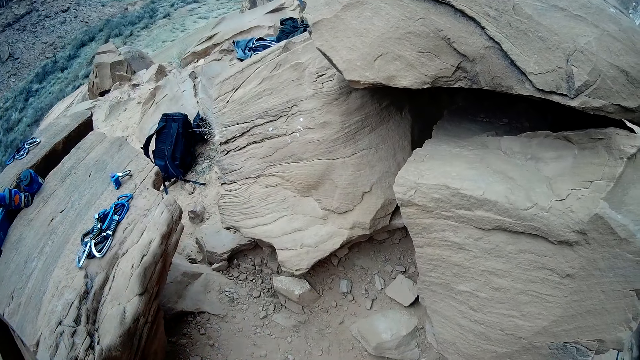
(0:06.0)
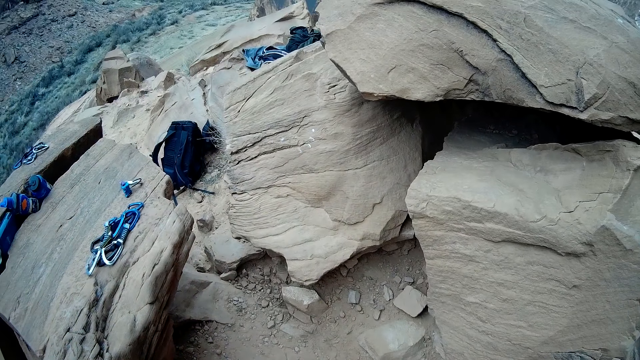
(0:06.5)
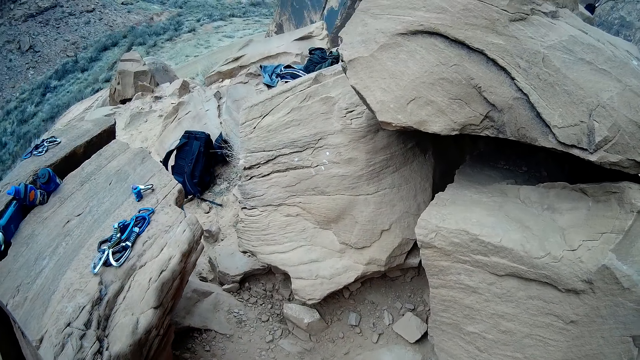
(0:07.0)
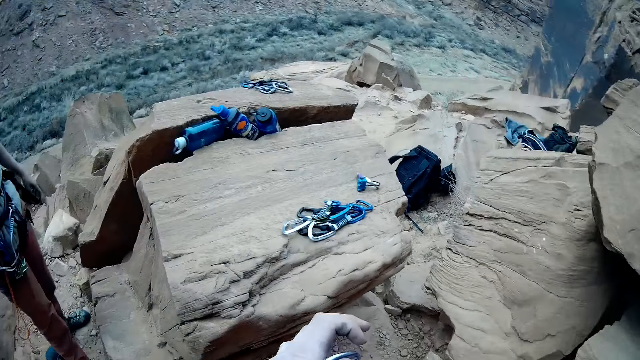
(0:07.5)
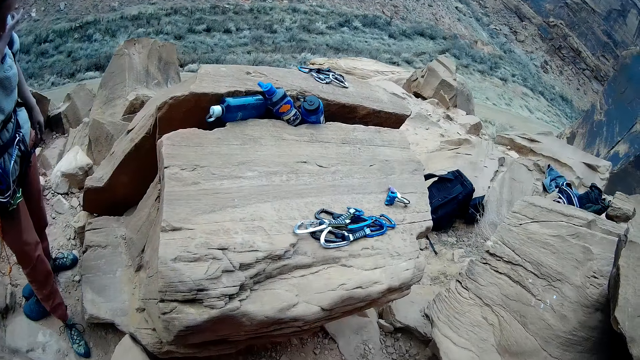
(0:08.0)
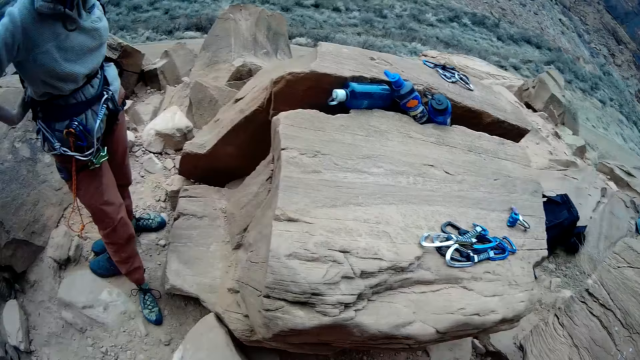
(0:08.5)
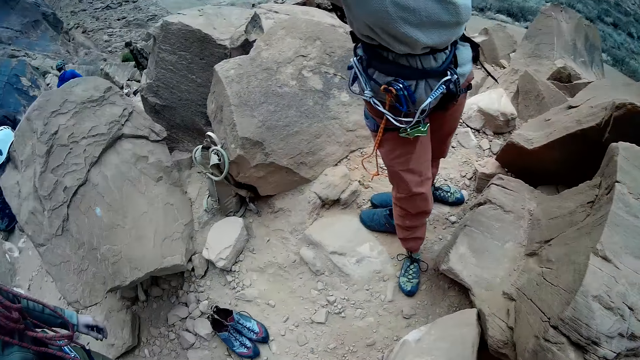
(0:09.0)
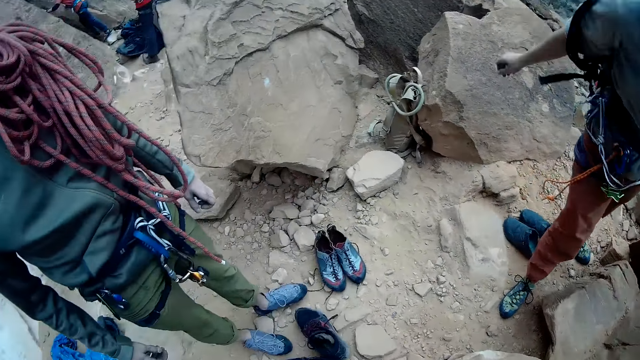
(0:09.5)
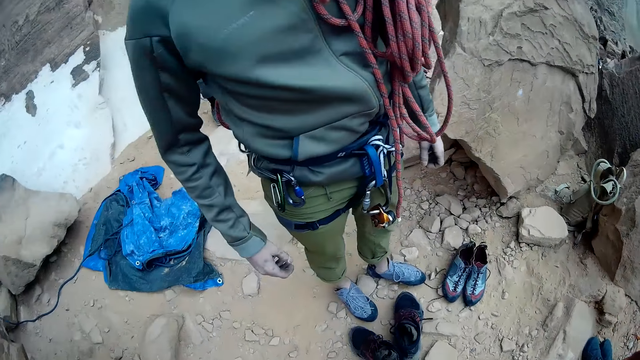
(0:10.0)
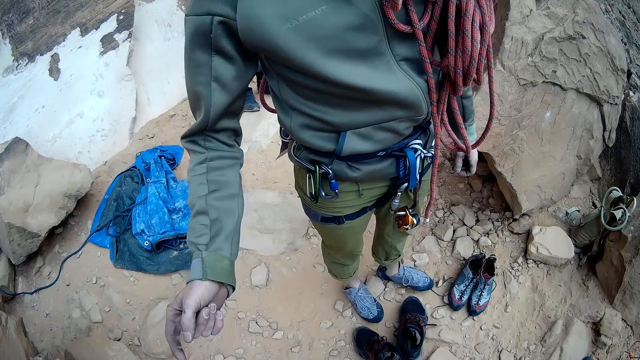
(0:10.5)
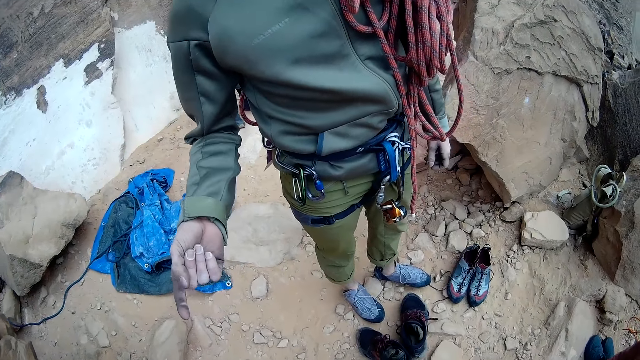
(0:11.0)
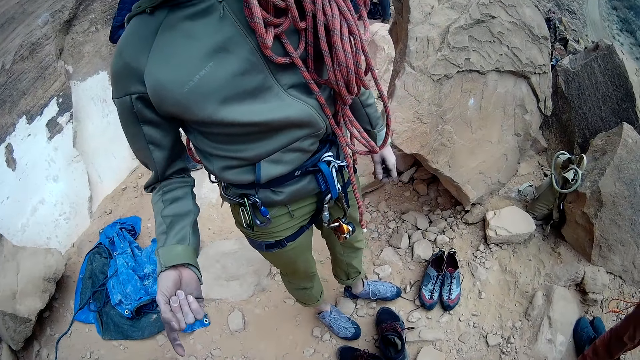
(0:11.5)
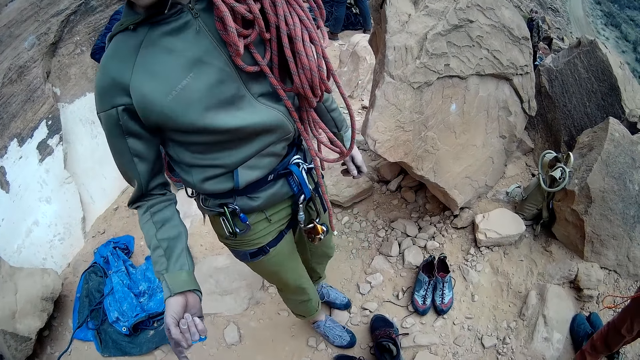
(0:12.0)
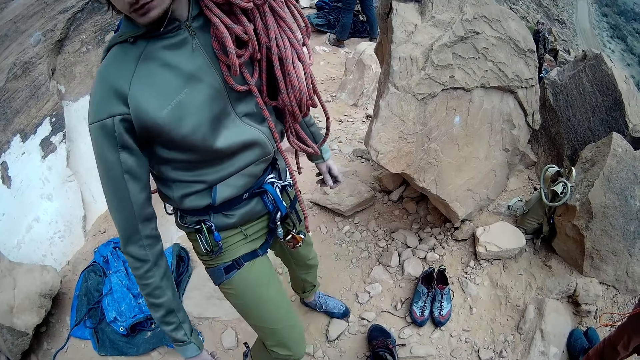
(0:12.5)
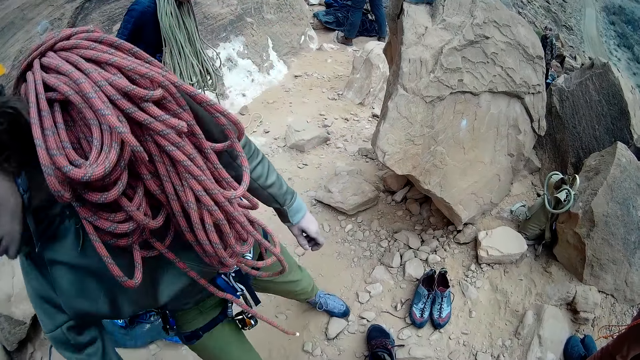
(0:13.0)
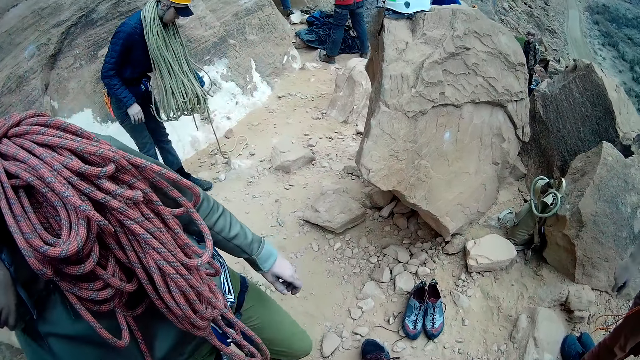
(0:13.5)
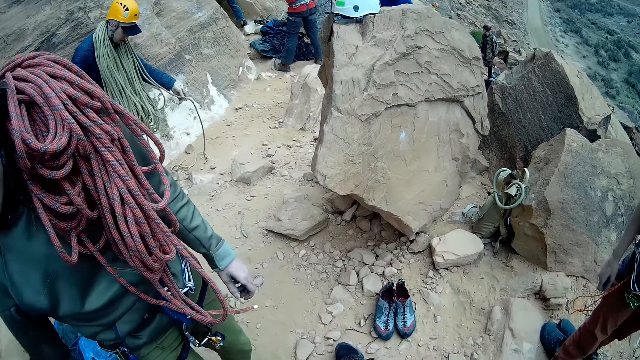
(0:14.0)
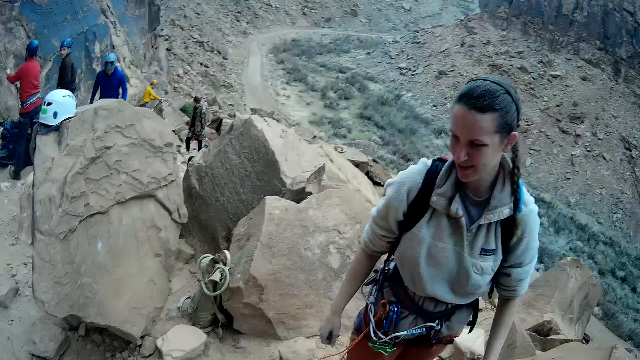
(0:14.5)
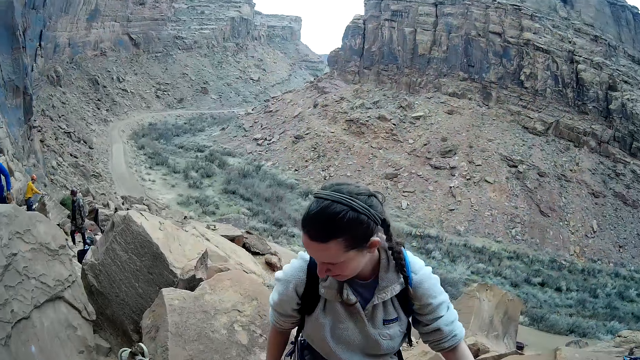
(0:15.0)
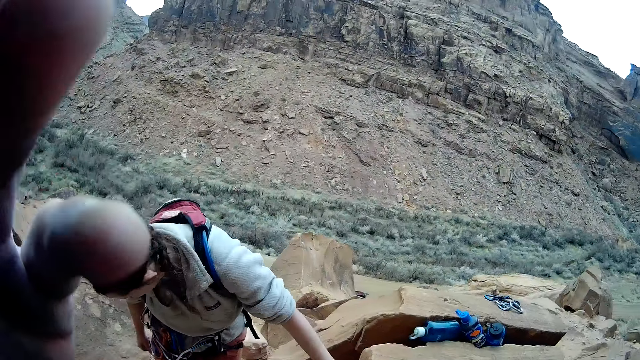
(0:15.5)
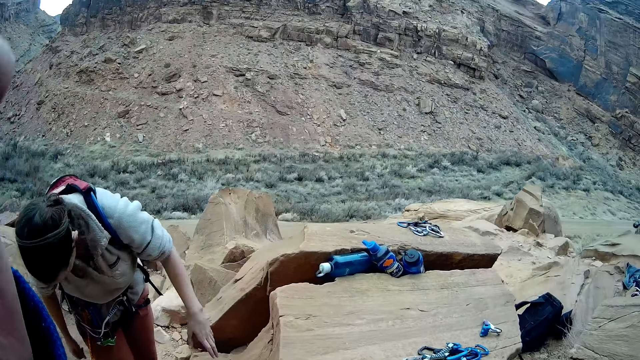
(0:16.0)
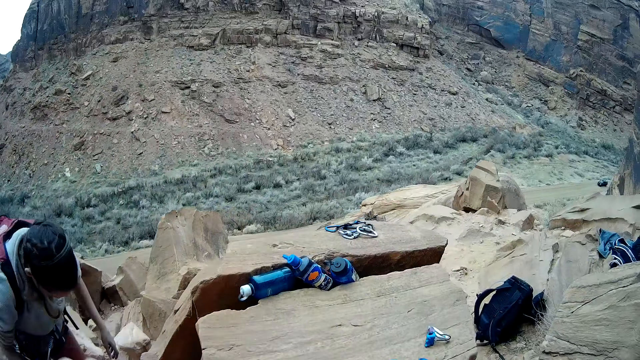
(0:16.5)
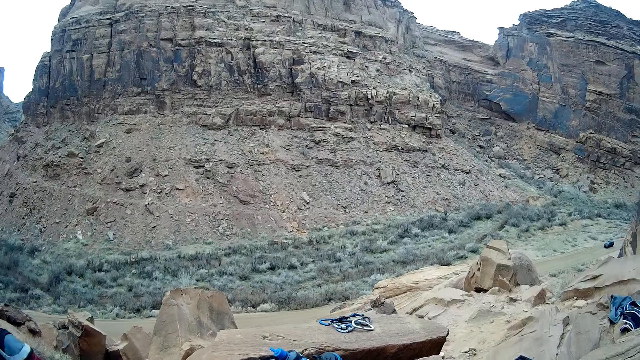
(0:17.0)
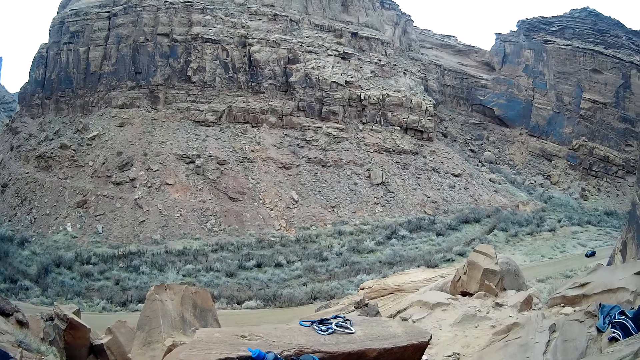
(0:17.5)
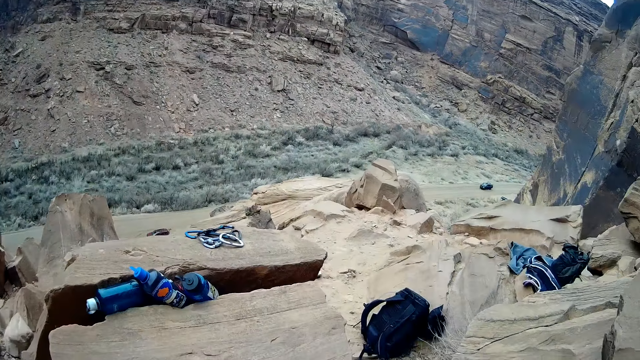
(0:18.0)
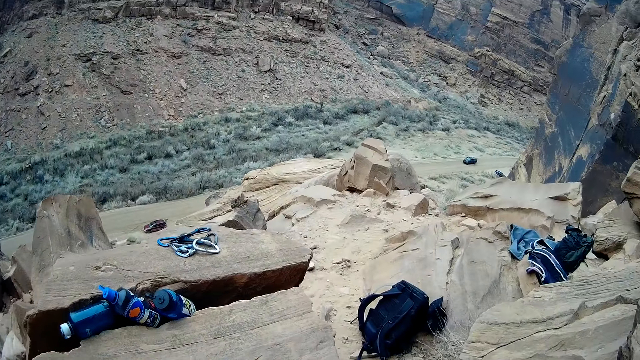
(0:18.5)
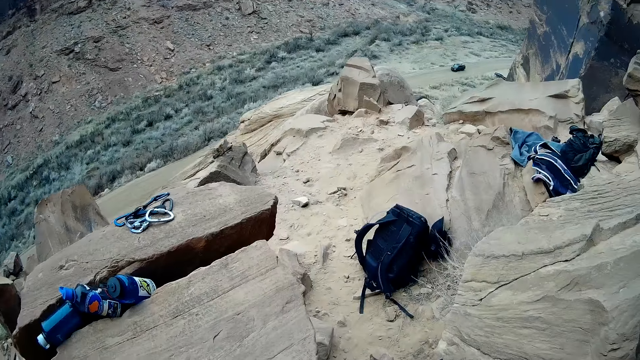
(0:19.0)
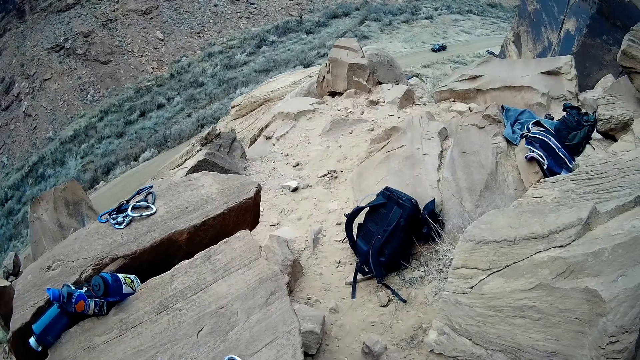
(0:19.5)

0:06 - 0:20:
The camera wearer looks around. He moves his hand around. A woman holds her face. The camera wearer looks around. The woman moves her hand backwards. Another woman looks around. A man looks at the second woman. The first woman puts her hand through the bag strap. Another man stands close to a third man. A third woman stands close to the camera wearer. The third man stretches his hand. A fourth man holds rocks. He holds the rocks again. The first woman stands close to the camera wearer. A fifth man bends downwards. The third woman uses gestures. The camera wearer interacts with a sixth man. The second woman looks around. The first woman stands close to the camera wearer. The third woman moves backwards. The third man stretches his hand. The third woman moves forward and bends downwards. The fifth man moves a rope on the ground. The third woman moves backwards. The fourth man holds the rocks. A seventh man holds a rock. The second man stands close to the third man. The first man walks around. The first woman bends downwards. The camera wearer fixes the camera on the head. He raises his left hand. The first woman looks around. The camera wearer looks around. He lowers his left hand.

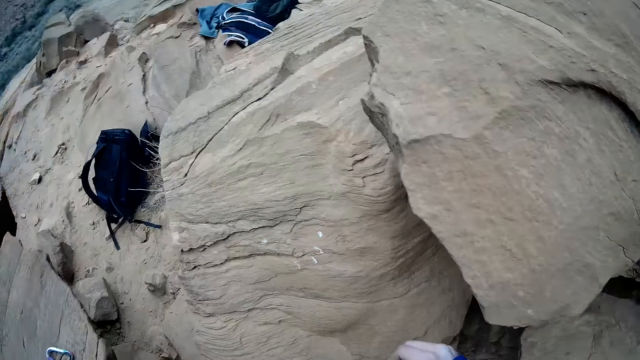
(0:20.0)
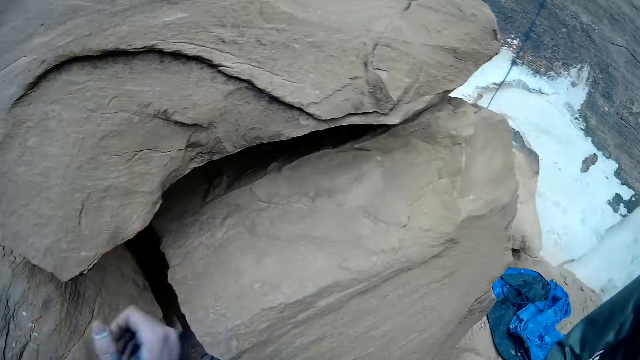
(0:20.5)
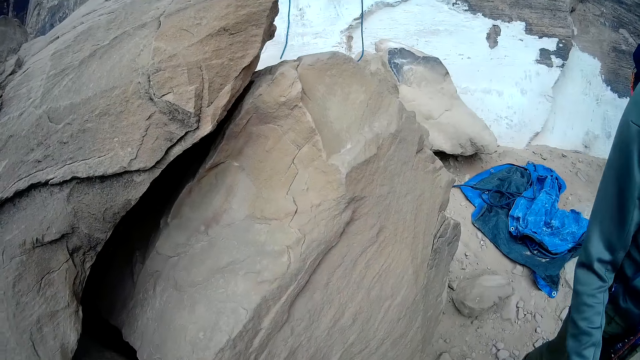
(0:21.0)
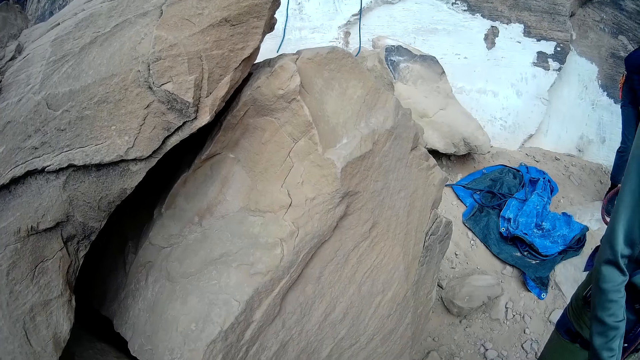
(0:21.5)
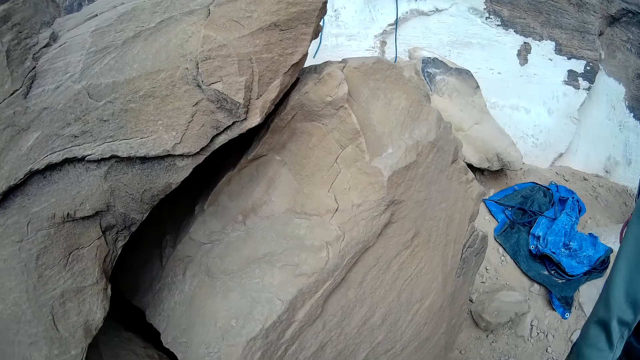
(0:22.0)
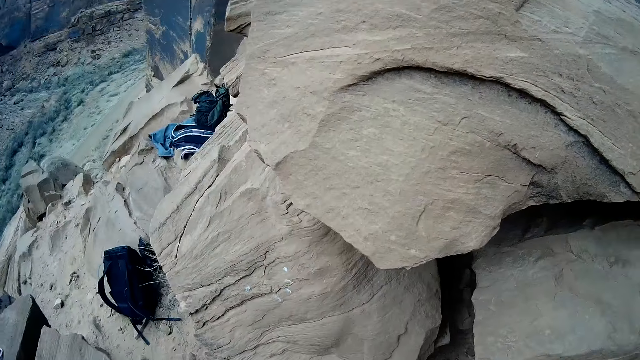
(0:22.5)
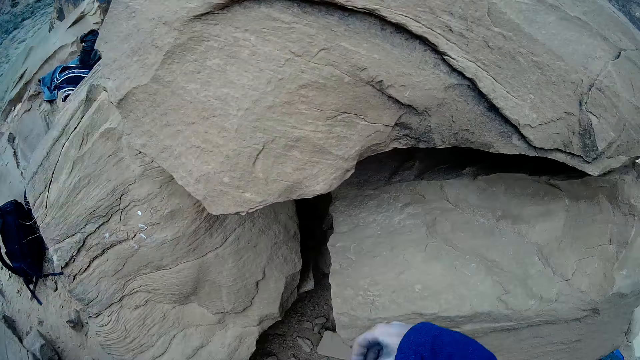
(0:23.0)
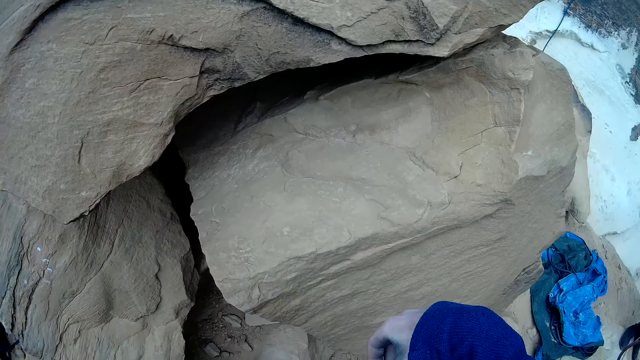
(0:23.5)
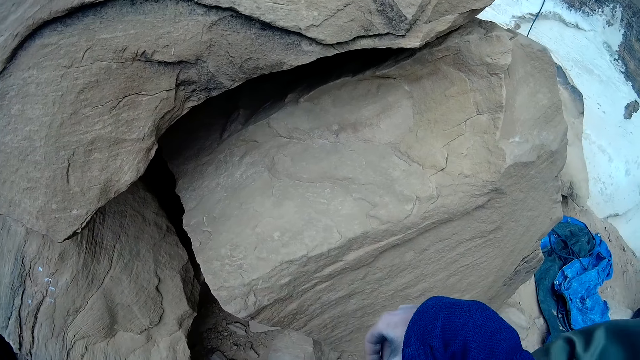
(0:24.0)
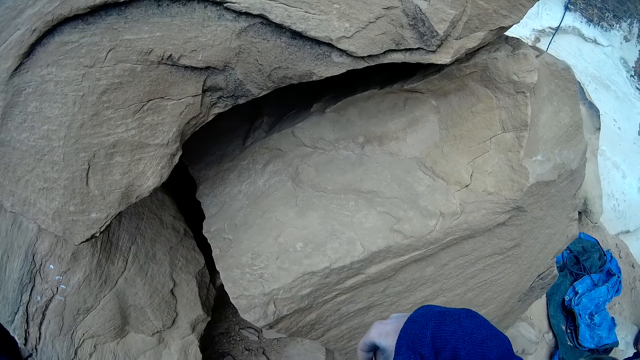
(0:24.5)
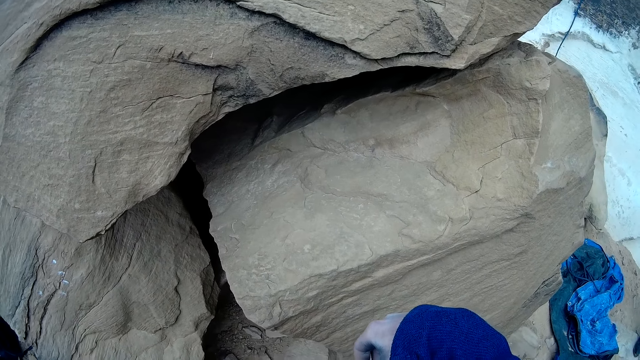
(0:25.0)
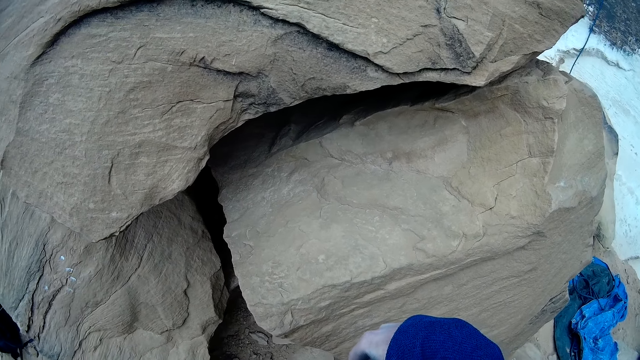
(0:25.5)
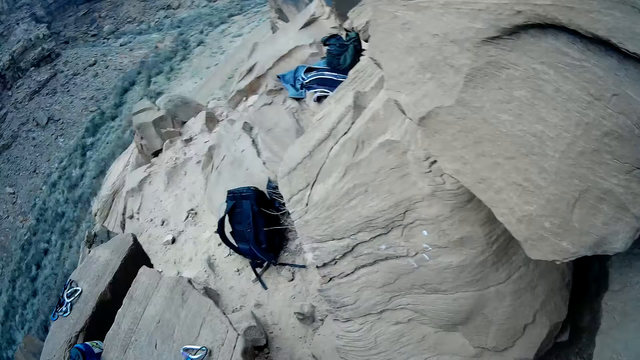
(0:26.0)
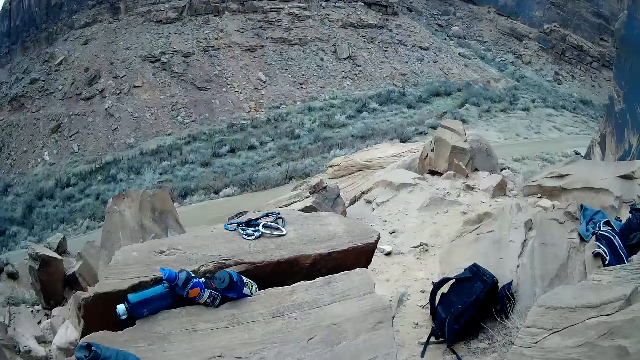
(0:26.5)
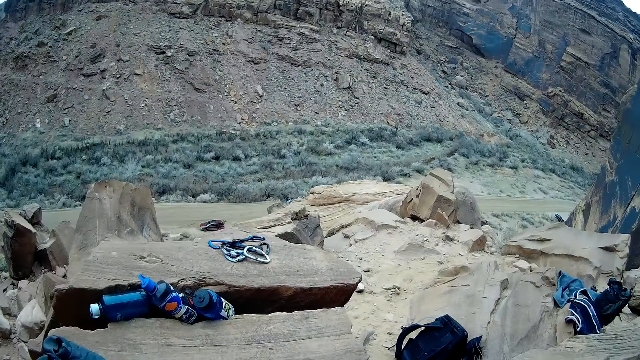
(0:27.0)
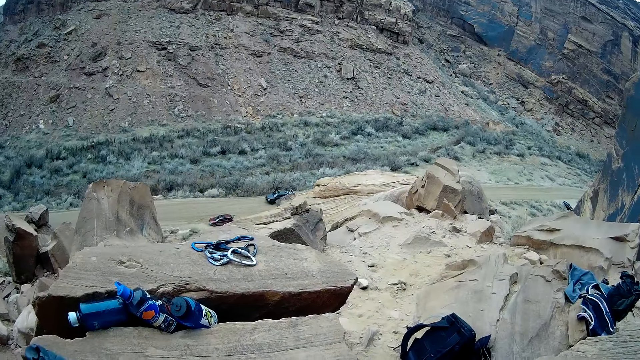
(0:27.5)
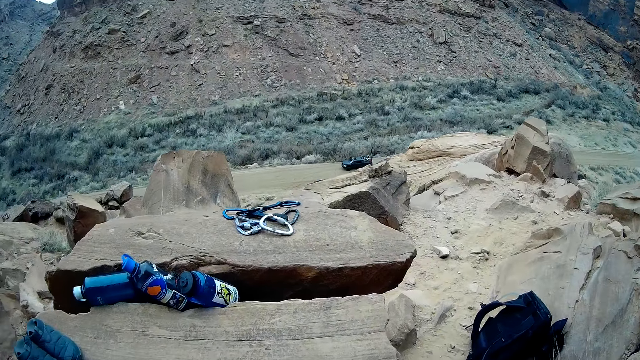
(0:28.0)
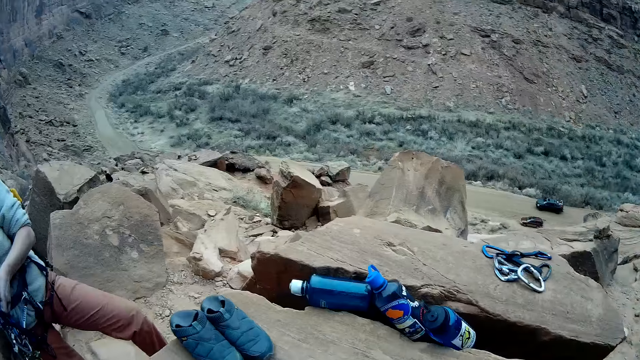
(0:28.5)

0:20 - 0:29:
The camera wearer turns around. They look around. A woman moves her hand. A man moves around. The woman moves her hand. The man stands close to the woman.
